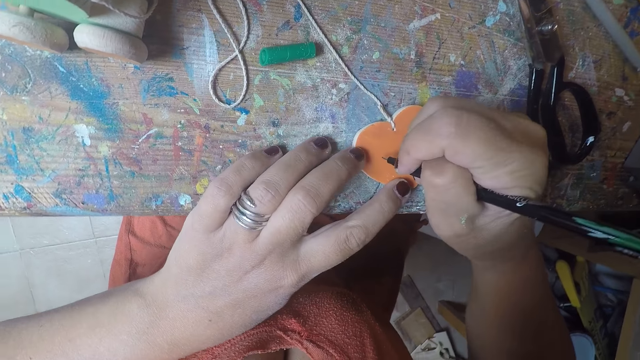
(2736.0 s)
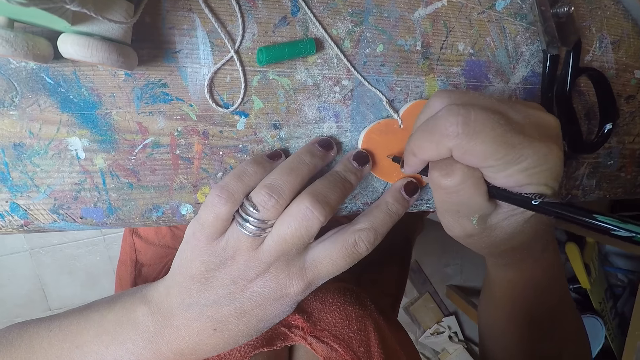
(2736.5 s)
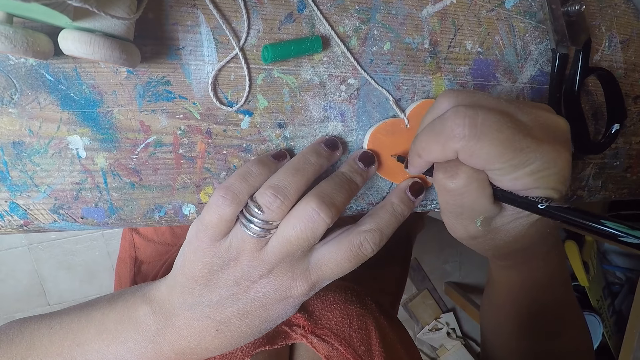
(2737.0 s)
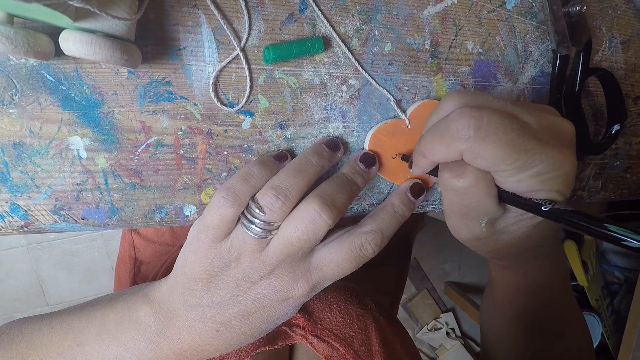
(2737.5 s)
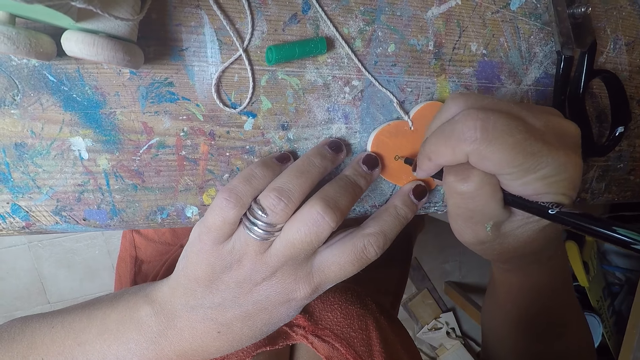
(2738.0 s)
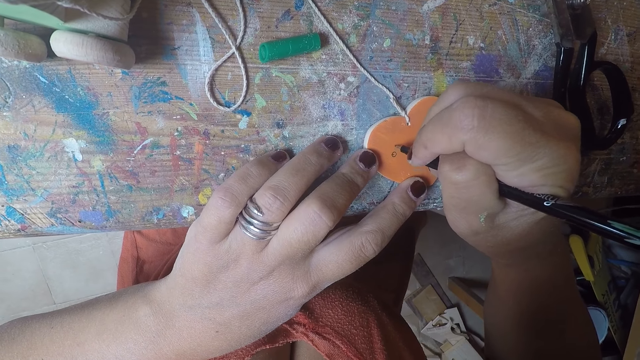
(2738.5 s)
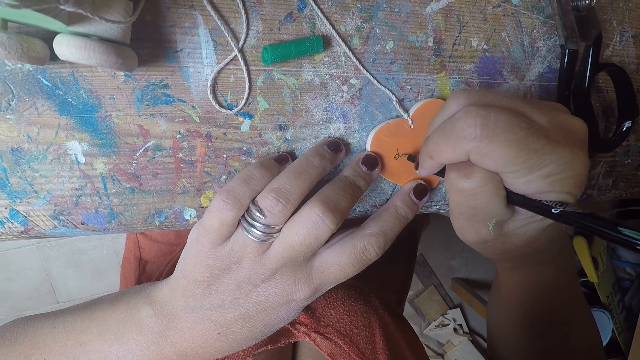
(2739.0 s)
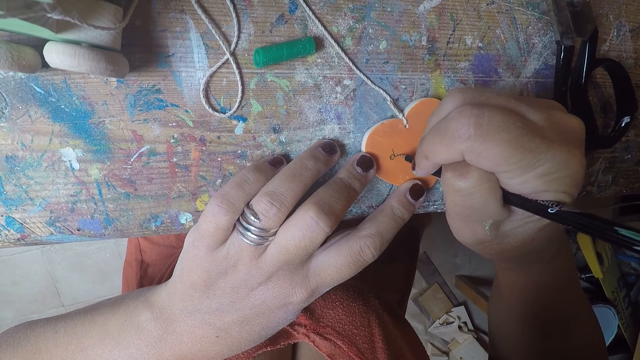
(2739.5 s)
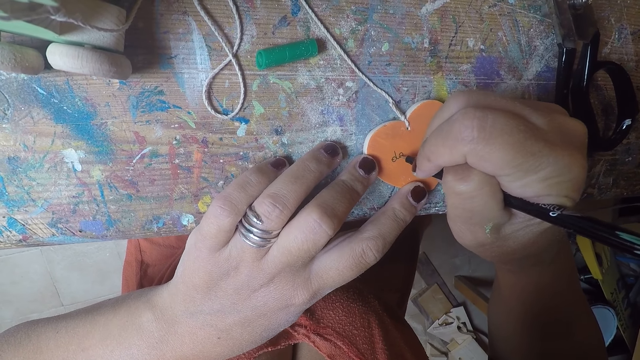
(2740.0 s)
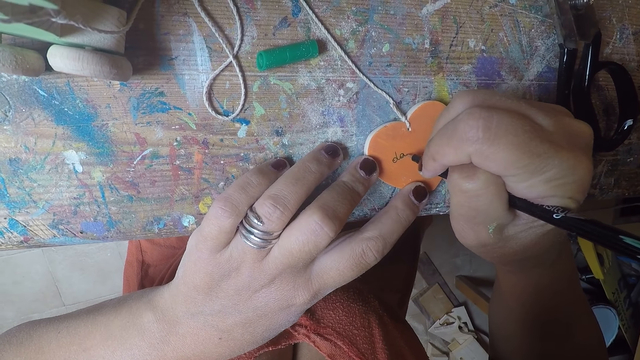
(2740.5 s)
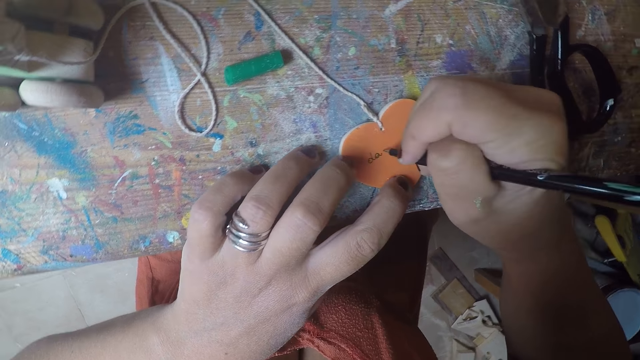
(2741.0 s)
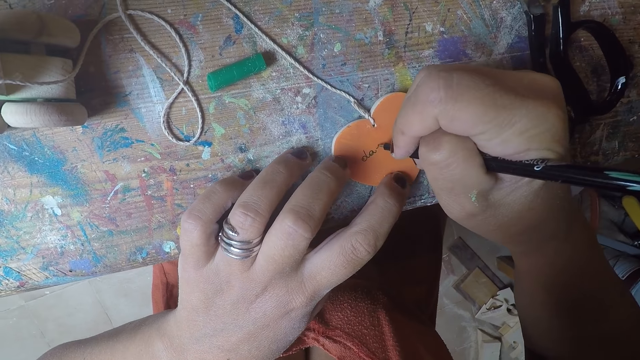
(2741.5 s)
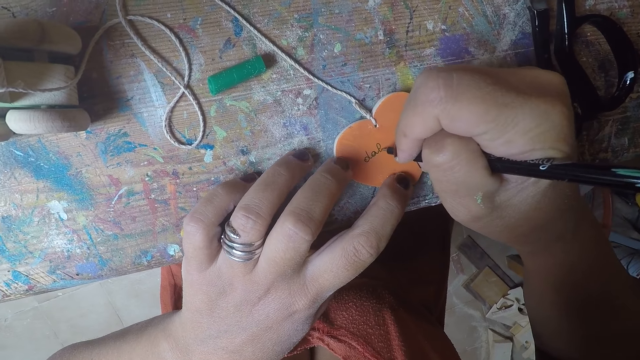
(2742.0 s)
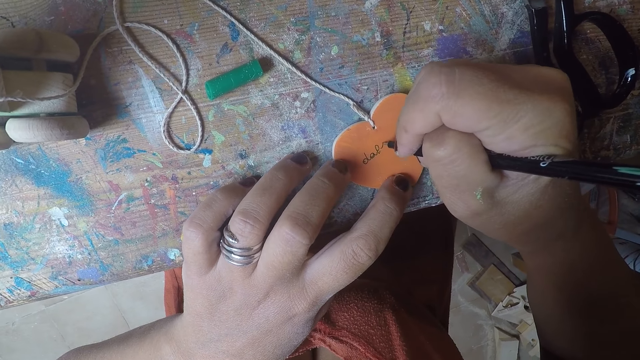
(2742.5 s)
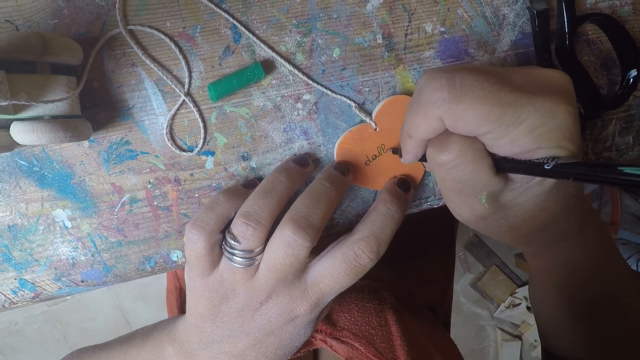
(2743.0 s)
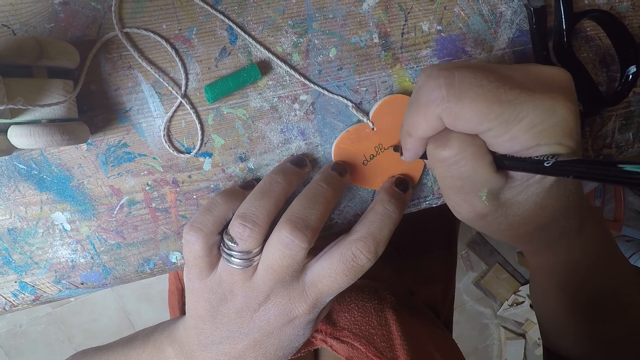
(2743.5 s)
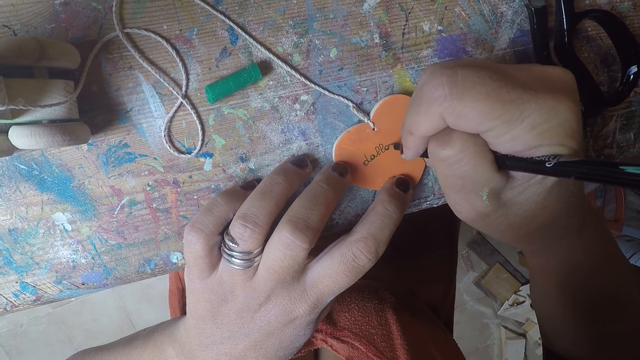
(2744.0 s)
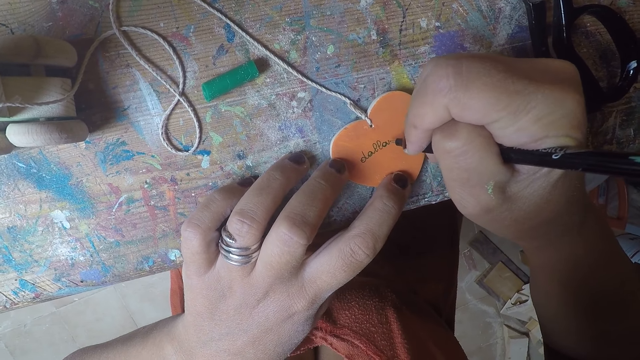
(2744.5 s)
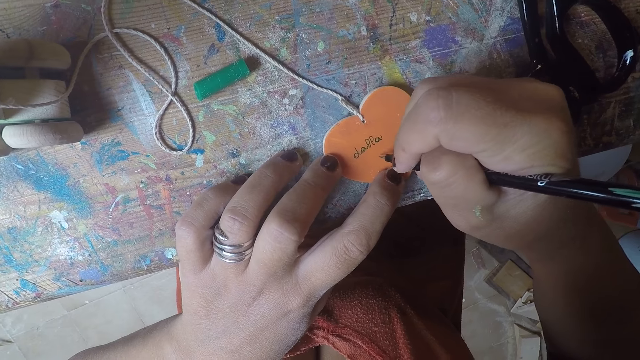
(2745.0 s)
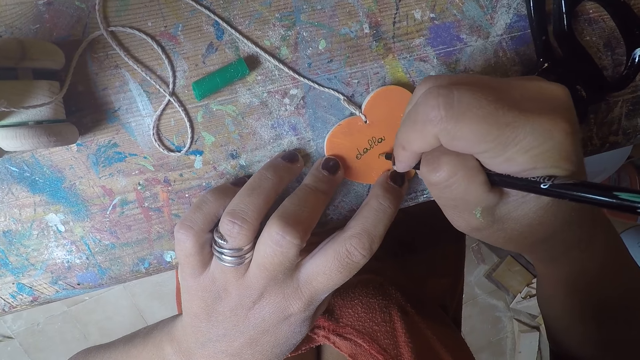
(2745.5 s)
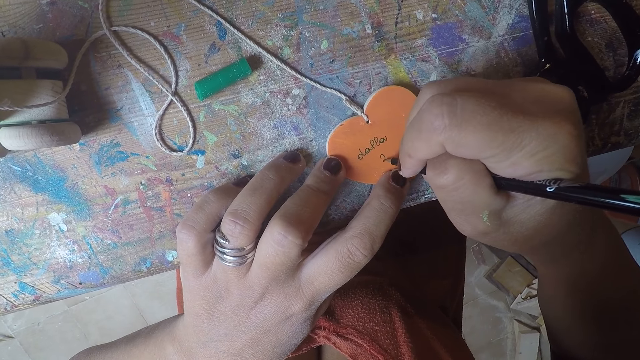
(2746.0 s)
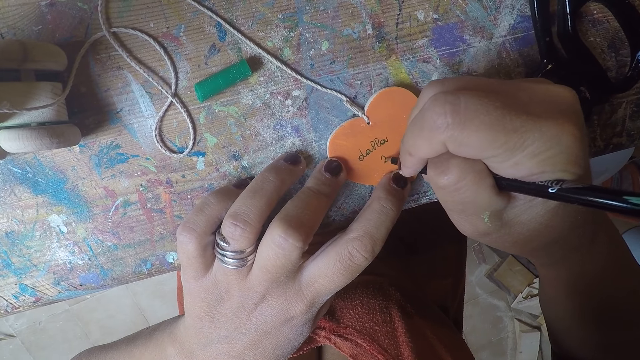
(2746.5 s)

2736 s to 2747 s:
The camera wearer writes on the piece of wood with the pen in her right hand.

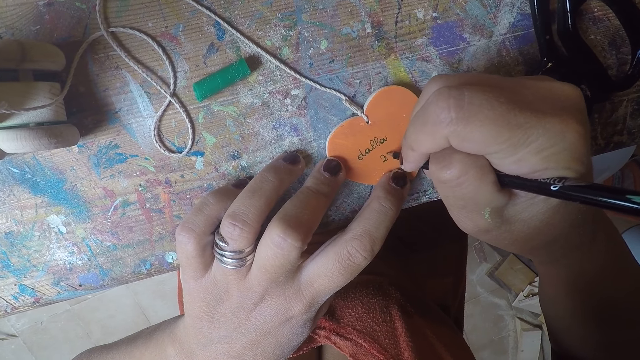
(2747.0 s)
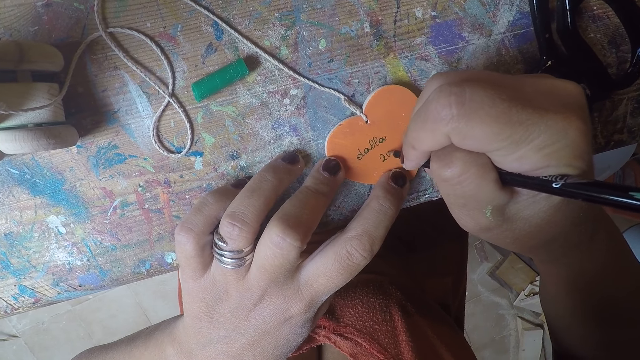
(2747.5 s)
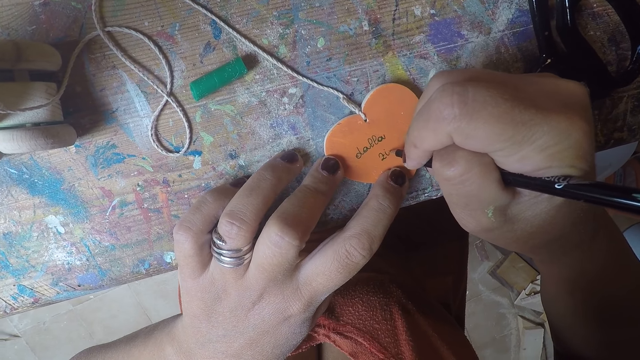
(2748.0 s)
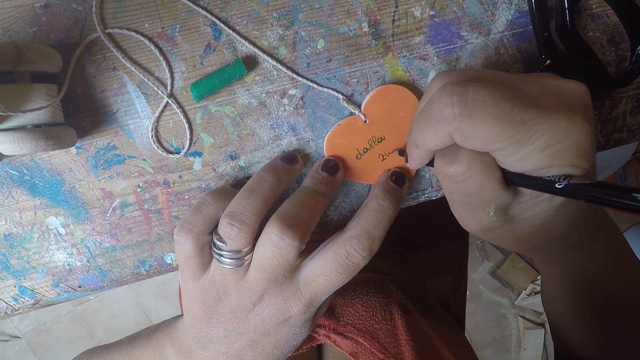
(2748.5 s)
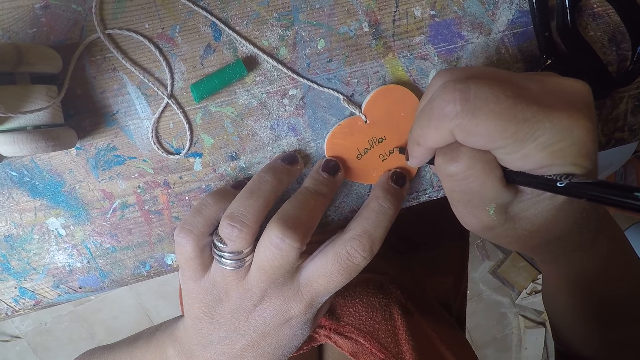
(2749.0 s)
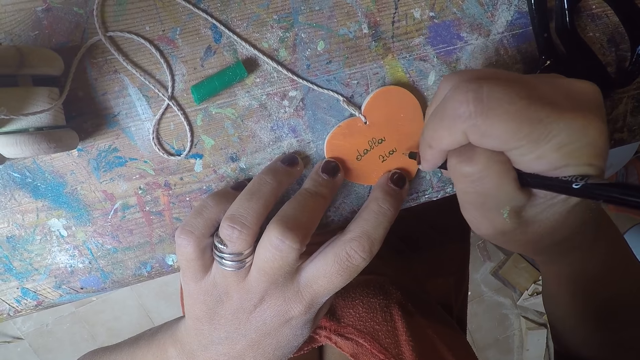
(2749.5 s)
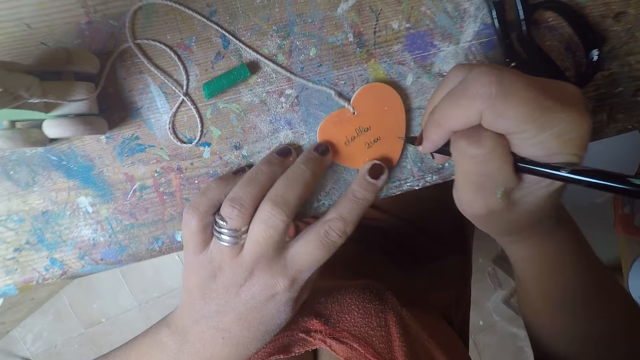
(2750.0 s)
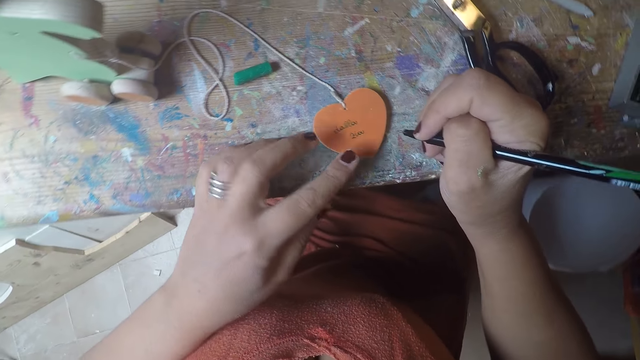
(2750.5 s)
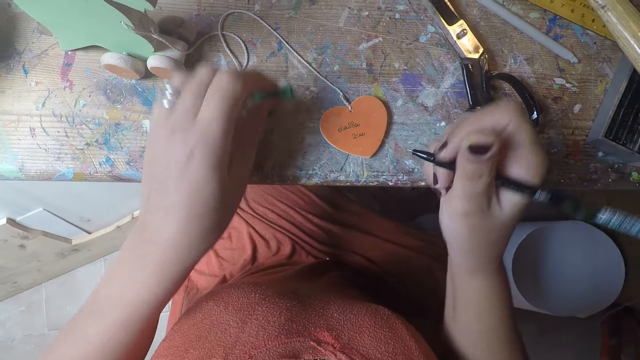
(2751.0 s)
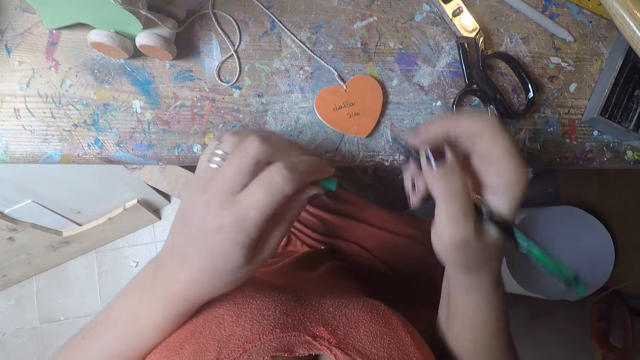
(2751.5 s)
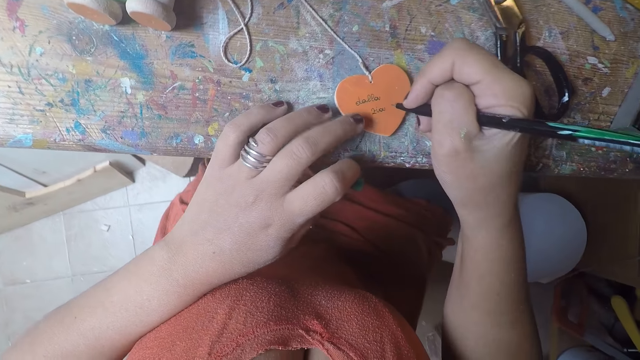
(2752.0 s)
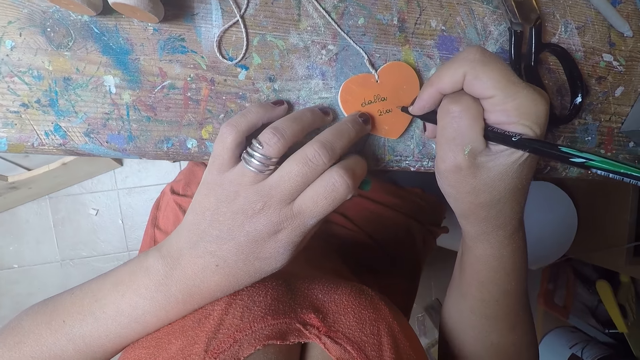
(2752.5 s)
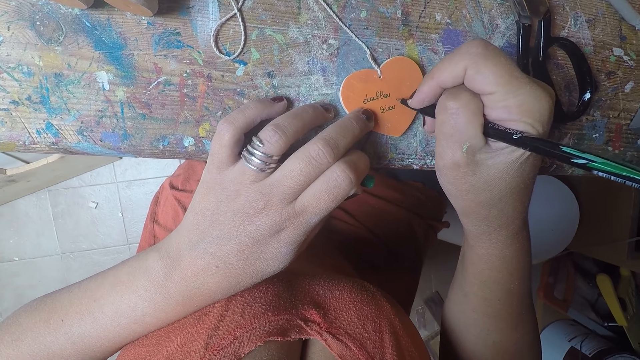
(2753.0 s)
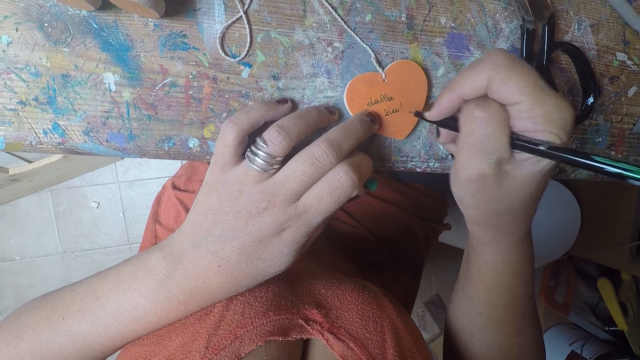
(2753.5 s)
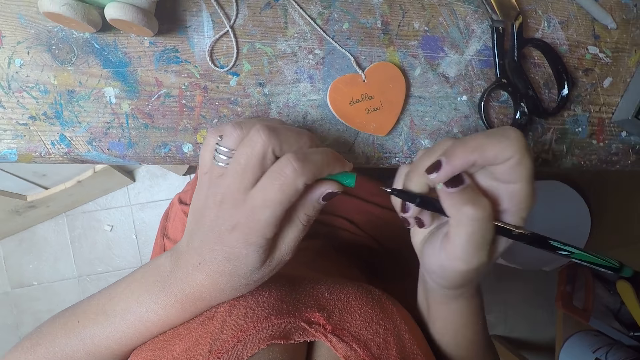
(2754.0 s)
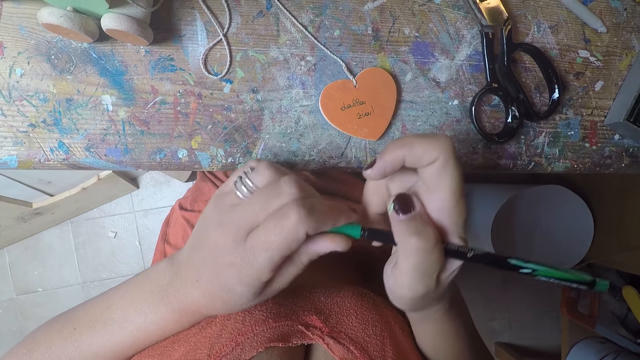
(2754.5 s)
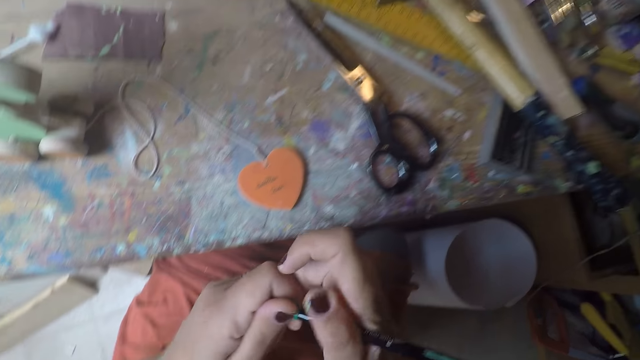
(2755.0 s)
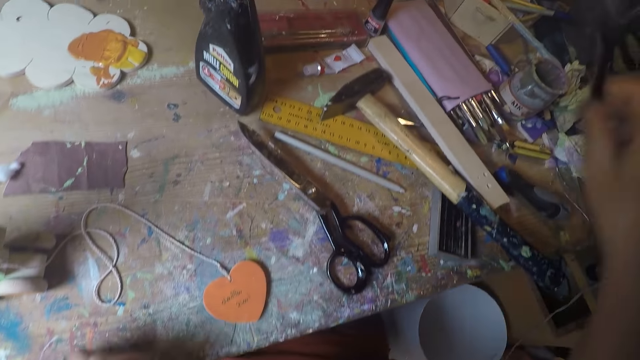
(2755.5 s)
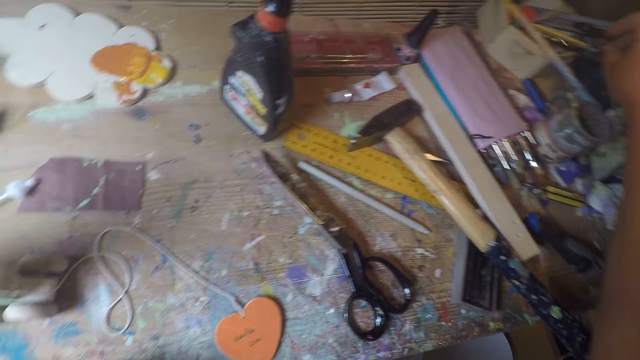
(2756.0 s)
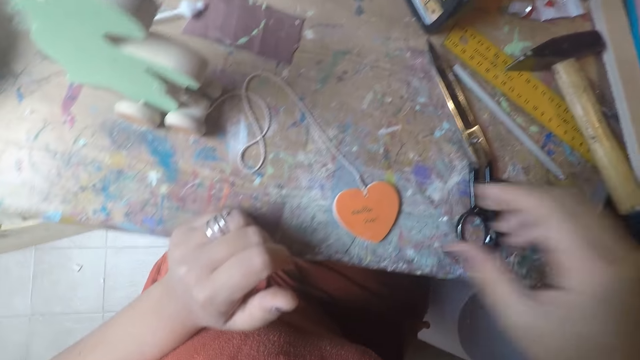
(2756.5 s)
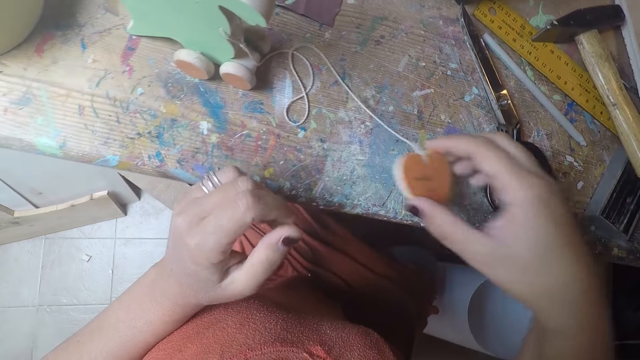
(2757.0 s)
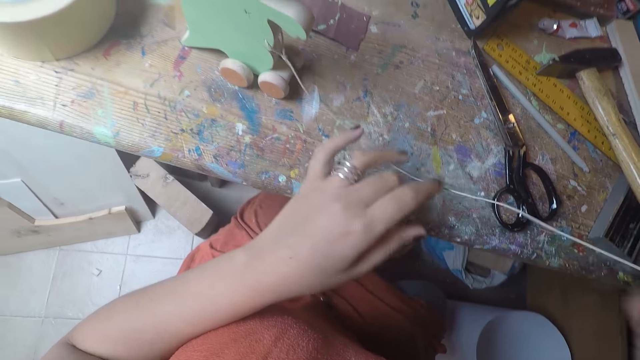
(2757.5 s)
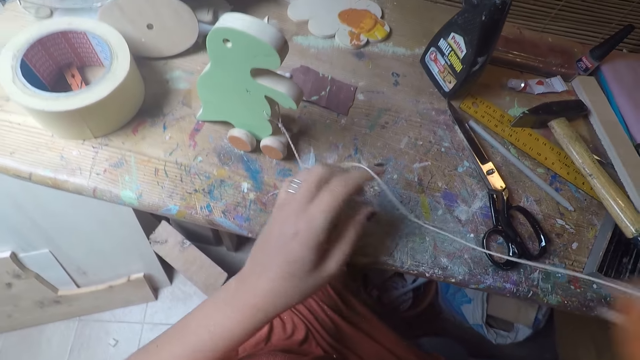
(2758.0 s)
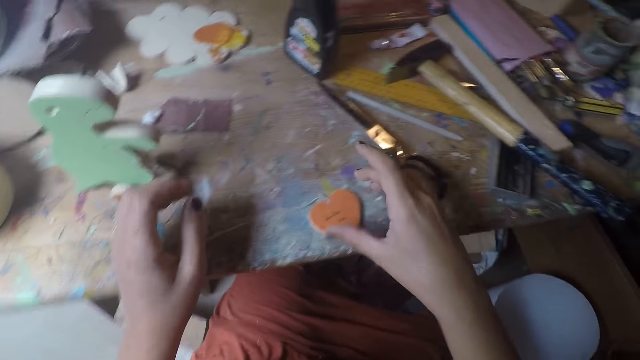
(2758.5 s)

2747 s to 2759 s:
The camera wearer removes the pen from the wood. She picks the pen cover on the table with her left hand. She makes a mark on the wood. She covers the pen with the pen cover. She looks around the table. She drops the pen on the table with her right hand. She picks the piece of wood from the table with her right hand. She adjusts the rope with her left hand. She stretches the thread on the wood. She puts the piece of wood down.
